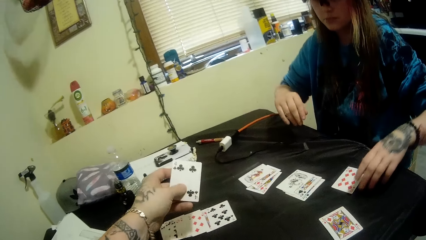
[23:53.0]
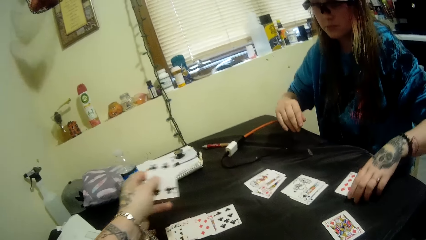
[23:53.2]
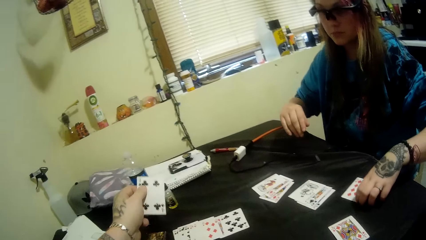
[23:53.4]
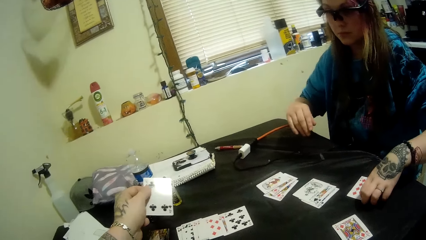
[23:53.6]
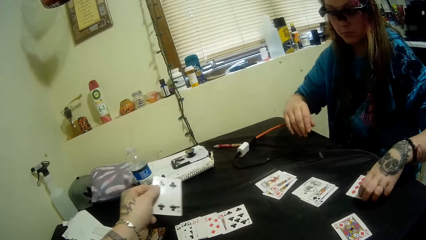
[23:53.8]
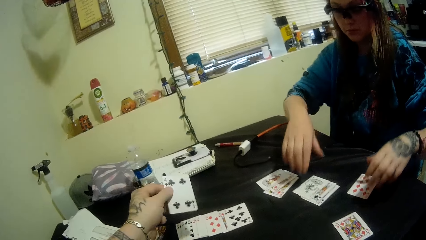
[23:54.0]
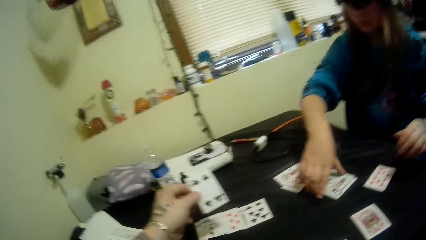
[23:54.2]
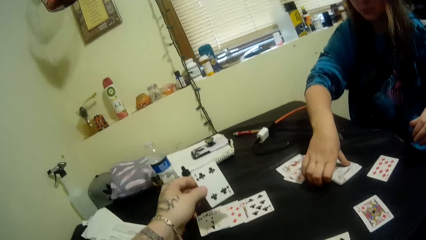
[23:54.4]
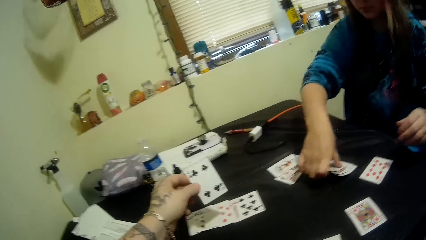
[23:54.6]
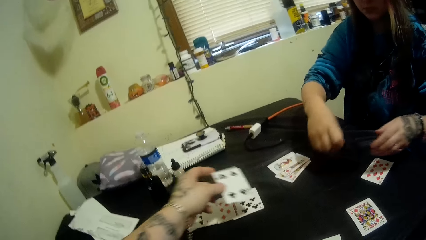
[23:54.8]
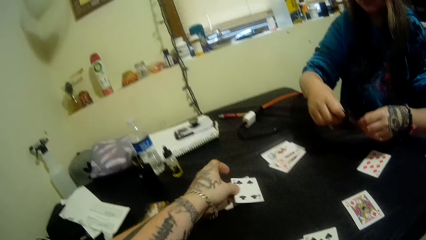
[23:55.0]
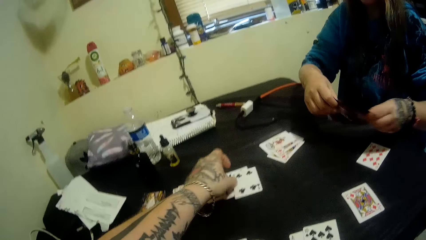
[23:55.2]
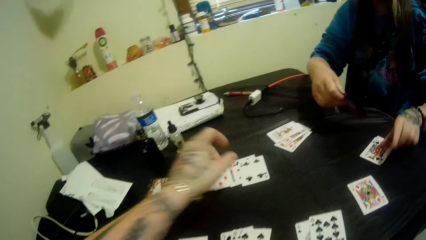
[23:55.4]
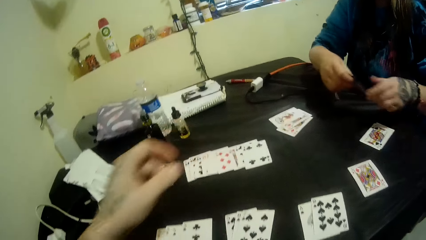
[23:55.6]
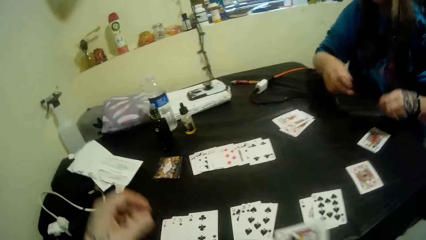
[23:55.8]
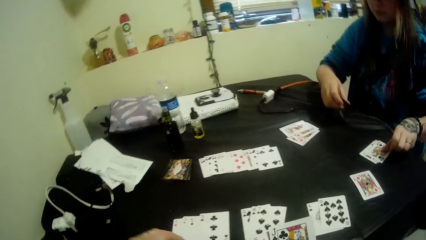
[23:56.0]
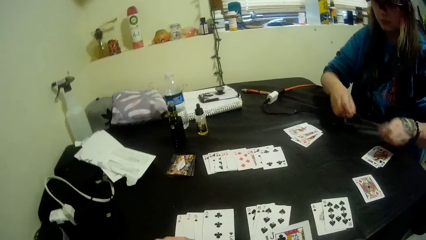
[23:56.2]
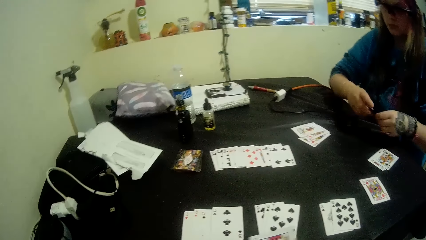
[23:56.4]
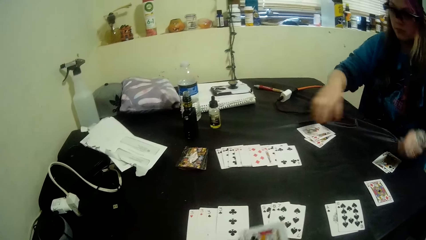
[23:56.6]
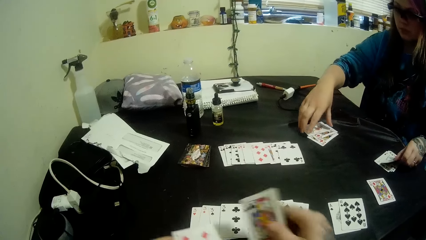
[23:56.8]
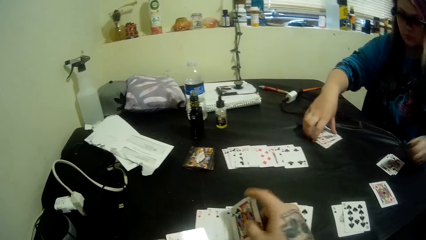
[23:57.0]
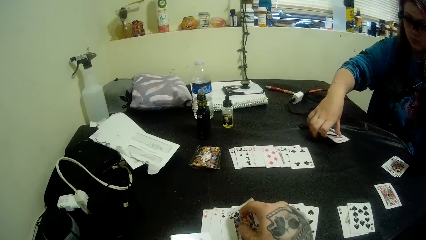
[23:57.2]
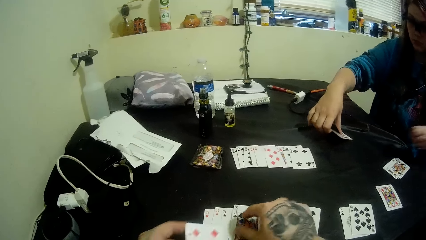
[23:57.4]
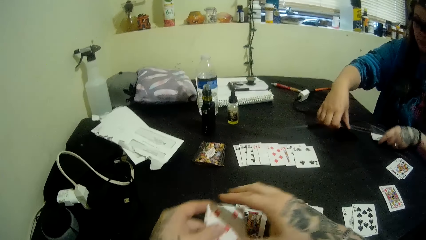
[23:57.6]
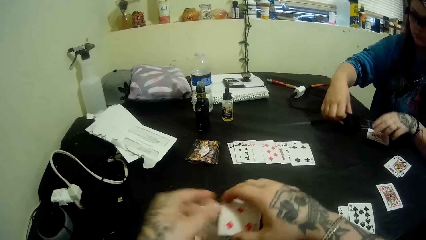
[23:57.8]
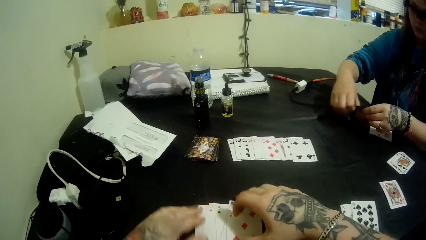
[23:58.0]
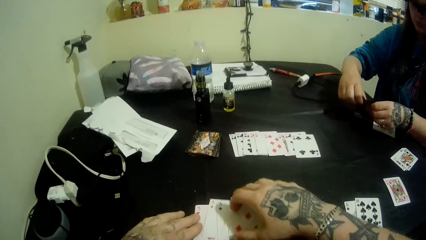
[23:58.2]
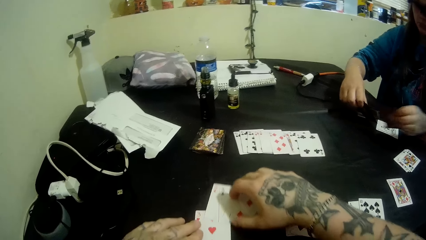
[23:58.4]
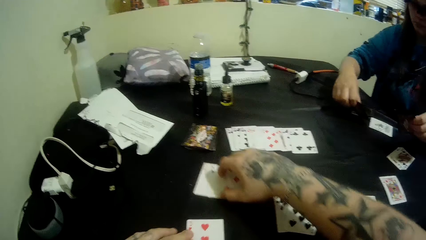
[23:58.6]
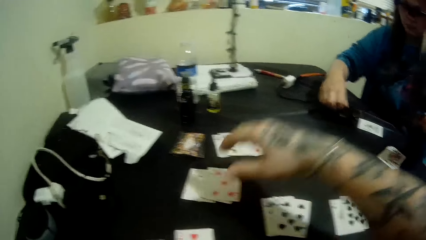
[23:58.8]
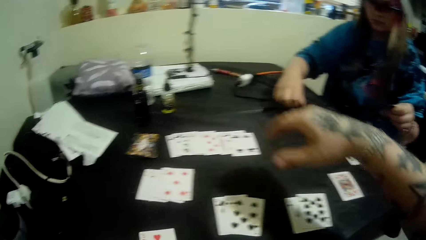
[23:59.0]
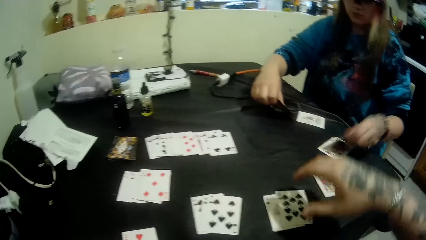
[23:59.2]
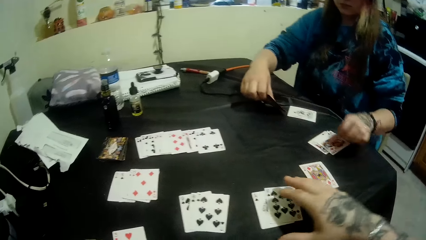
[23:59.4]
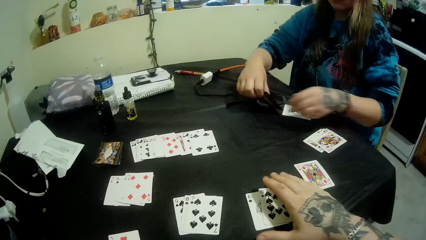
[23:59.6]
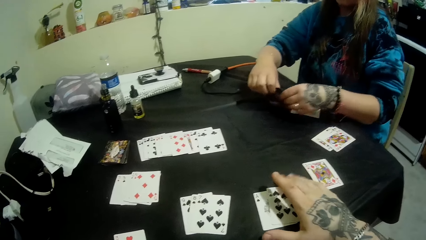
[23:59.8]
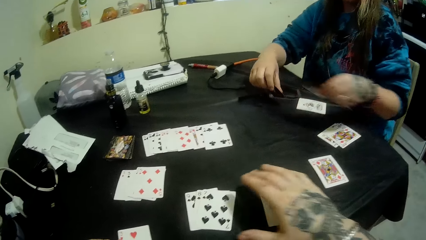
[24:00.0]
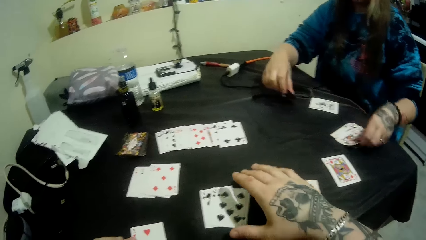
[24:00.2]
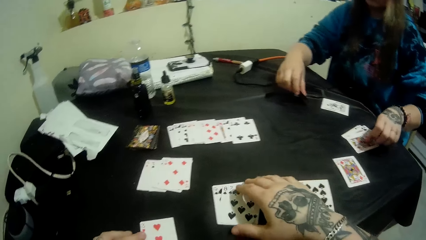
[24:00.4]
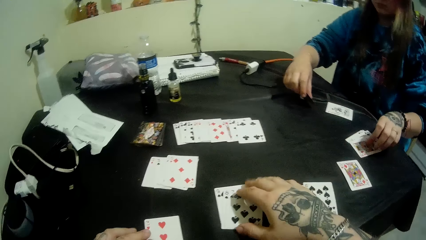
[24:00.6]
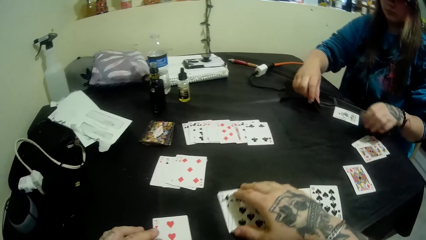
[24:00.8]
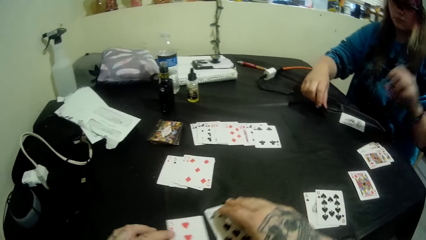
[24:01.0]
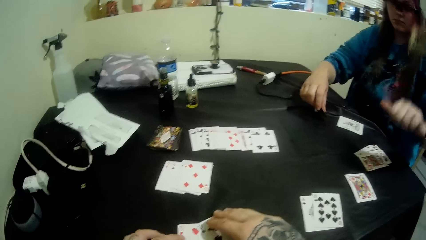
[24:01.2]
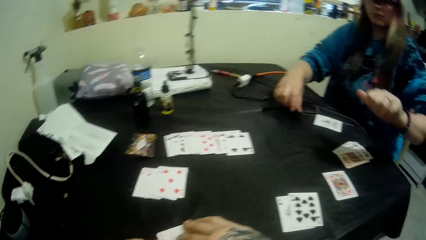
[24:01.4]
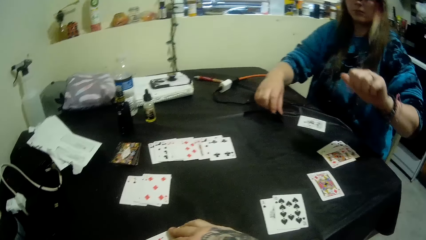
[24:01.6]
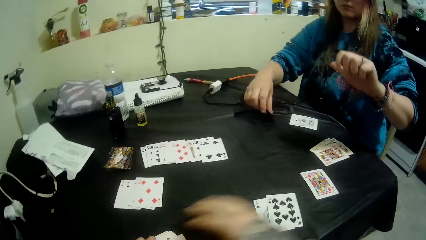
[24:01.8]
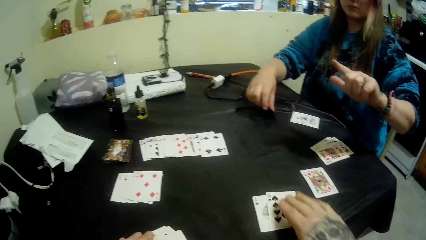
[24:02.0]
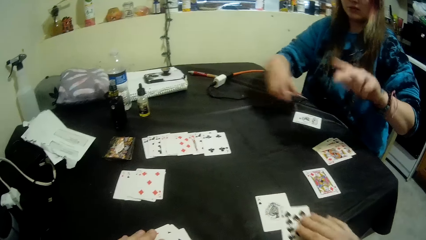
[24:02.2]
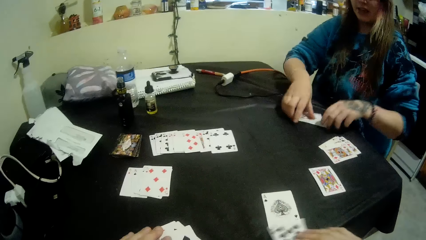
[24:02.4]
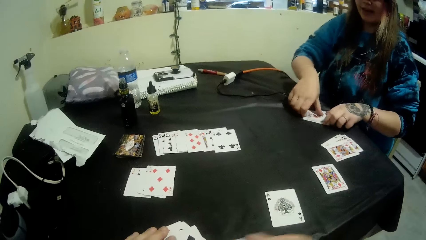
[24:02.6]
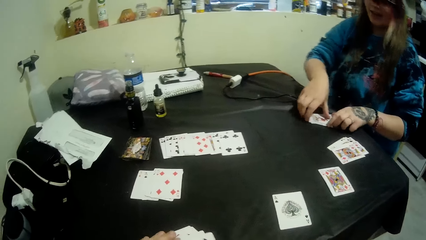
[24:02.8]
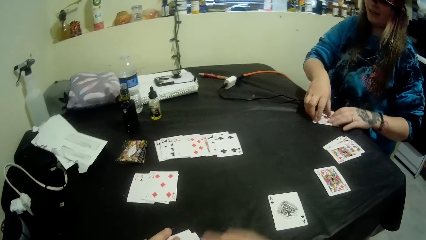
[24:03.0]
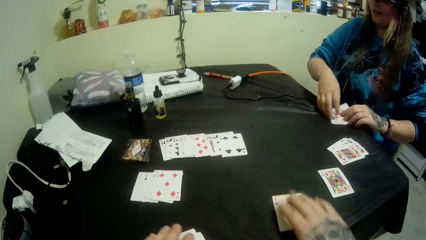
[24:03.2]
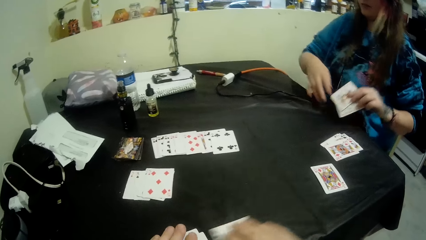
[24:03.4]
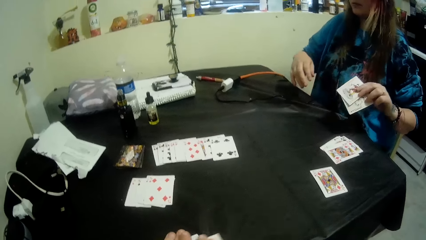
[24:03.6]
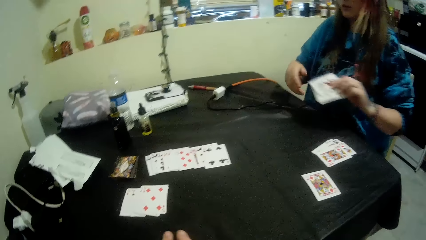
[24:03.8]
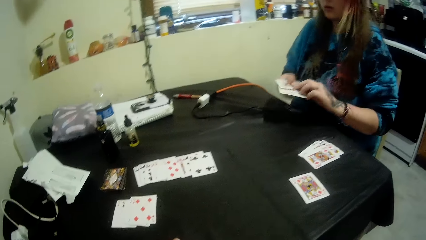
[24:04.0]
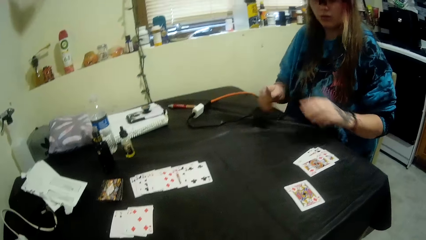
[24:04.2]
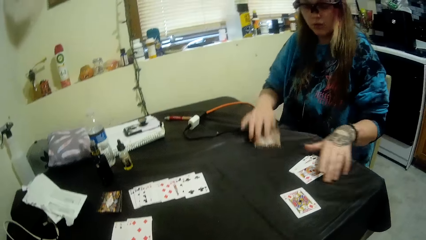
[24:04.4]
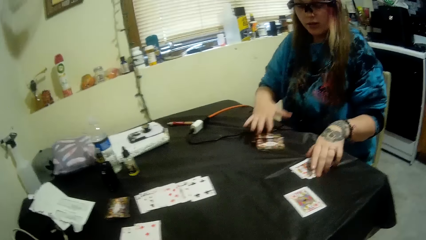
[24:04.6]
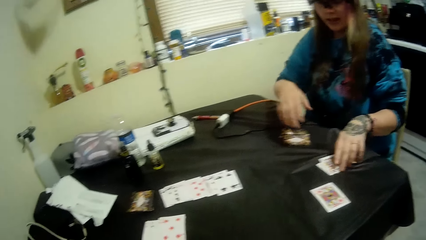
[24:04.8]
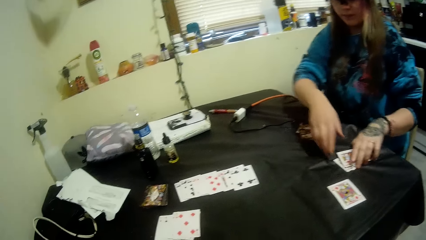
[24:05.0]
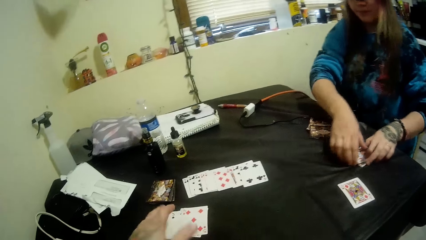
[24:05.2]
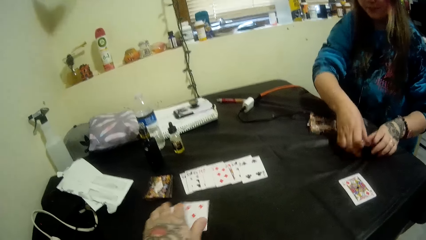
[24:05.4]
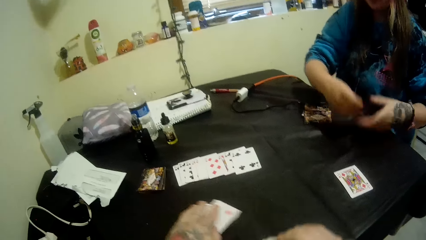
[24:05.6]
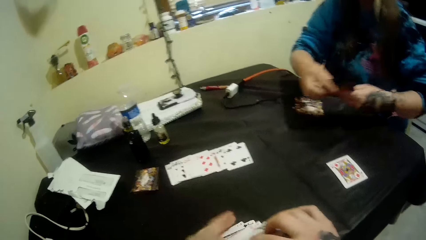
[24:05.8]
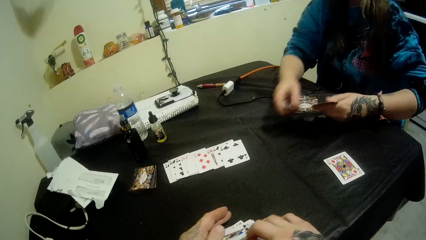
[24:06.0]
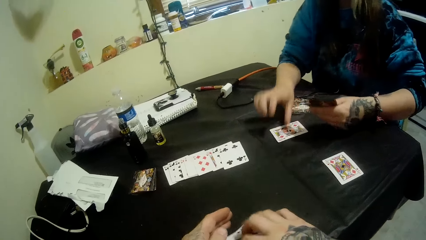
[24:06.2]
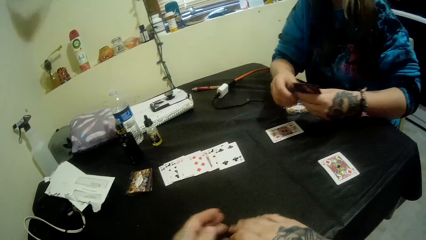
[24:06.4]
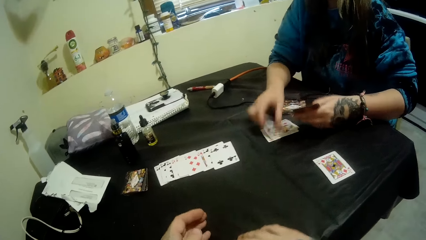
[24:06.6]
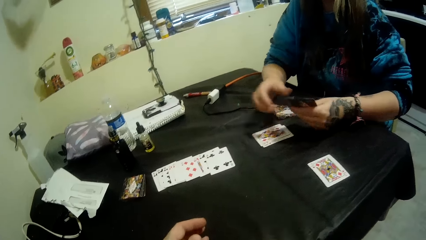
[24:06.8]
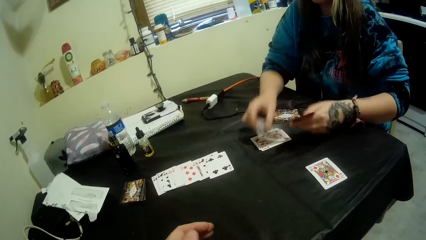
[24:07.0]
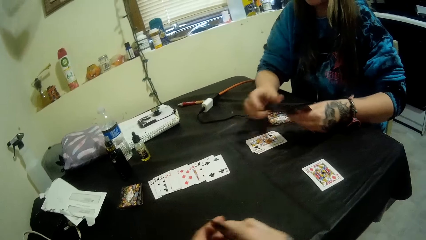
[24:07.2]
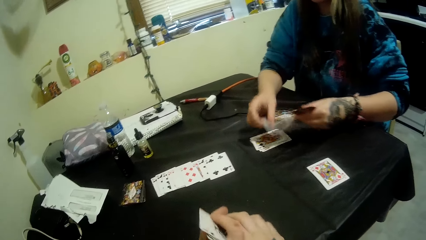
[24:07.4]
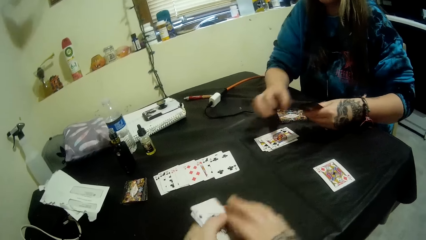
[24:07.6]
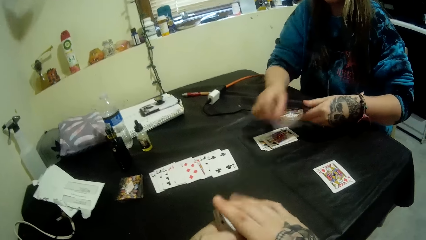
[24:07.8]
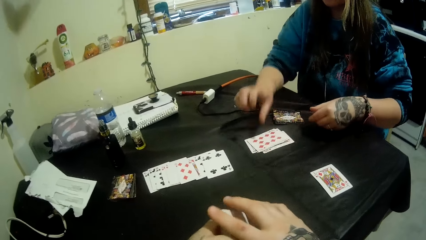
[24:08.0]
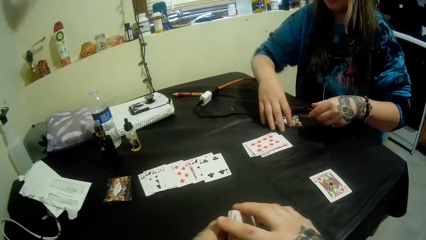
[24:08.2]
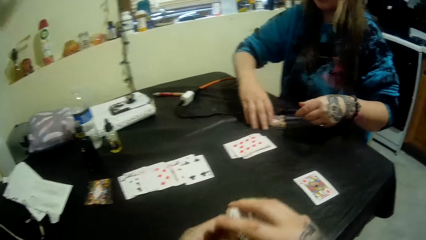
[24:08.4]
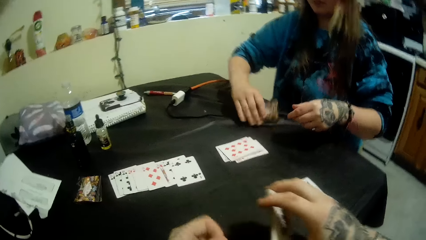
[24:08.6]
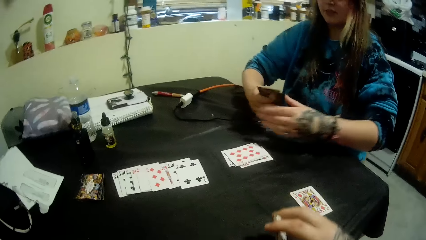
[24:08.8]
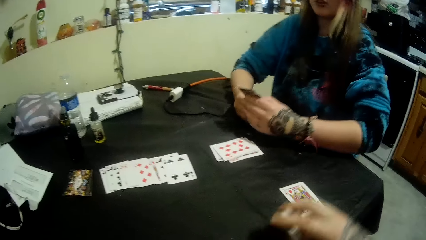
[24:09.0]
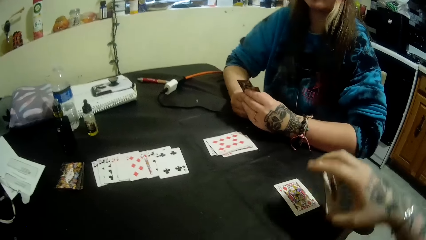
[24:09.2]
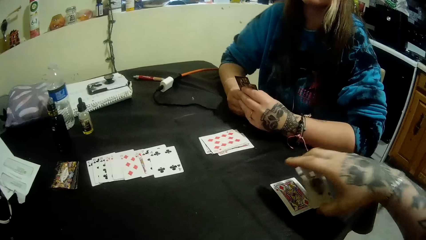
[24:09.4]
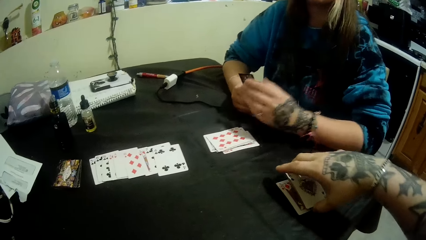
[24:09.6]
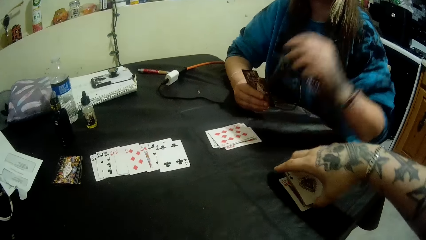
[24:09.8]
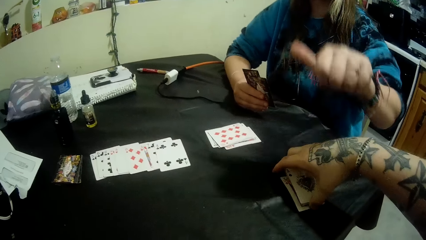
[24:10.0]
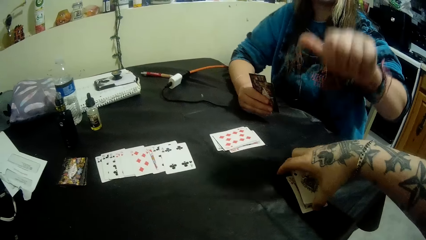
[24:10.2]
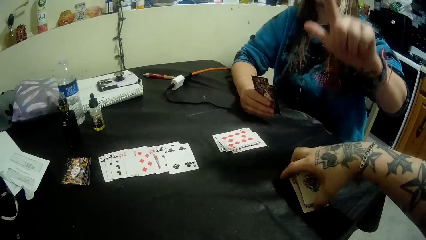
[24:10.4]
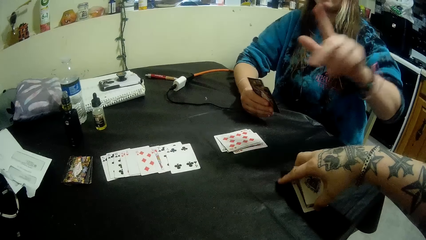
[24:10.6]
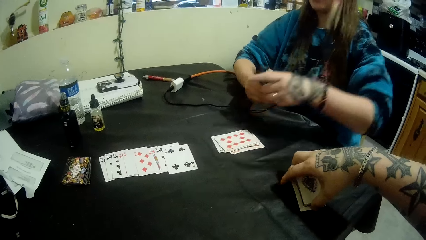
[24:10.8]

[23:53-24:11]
The camera wearer picks up a card and holds cards. The woman distributes the cards. She picks up some cards on the table with her right hand. The camera wearer examines some cards on the table with his hands. He moves the cards on the table and collects the cards. The woman examines cards on the table with her hands. She collects the cards and puts the cards on the table. The camera wearer turns the cards in the hand. He packs the cards on the table with his right hand.
